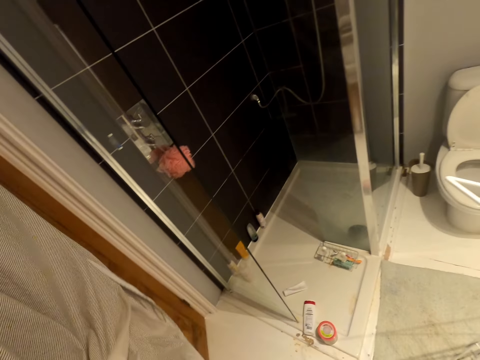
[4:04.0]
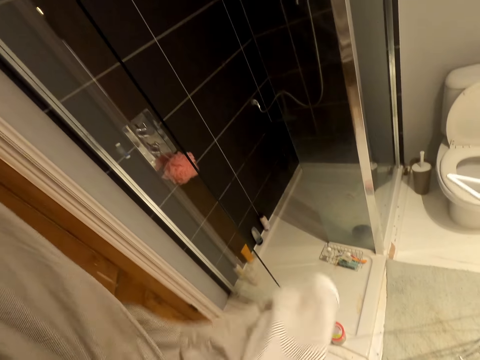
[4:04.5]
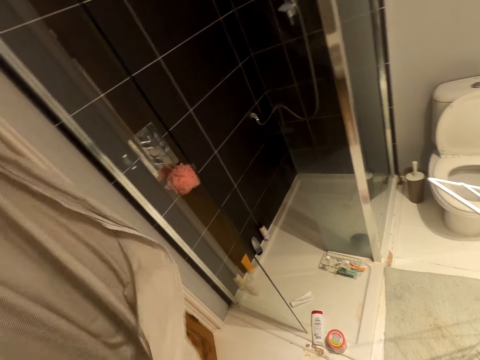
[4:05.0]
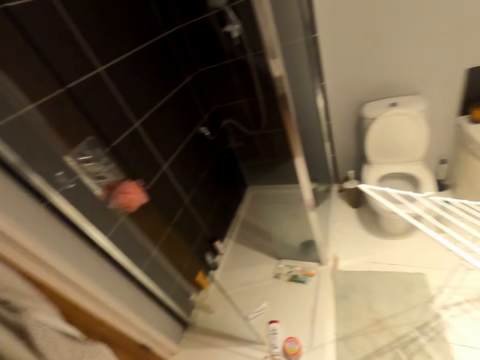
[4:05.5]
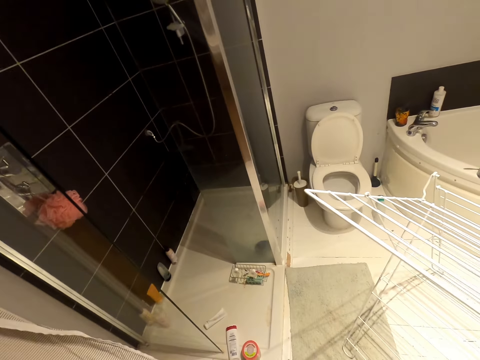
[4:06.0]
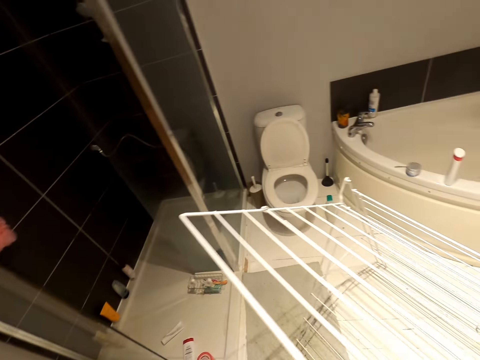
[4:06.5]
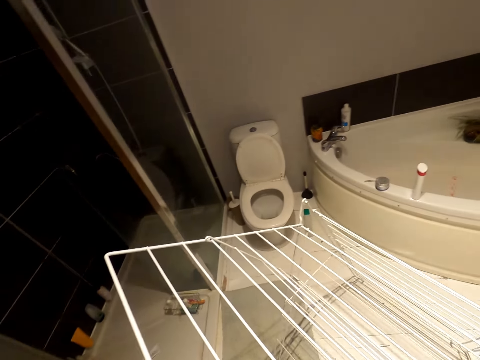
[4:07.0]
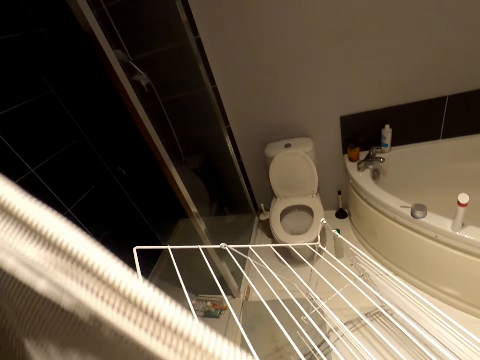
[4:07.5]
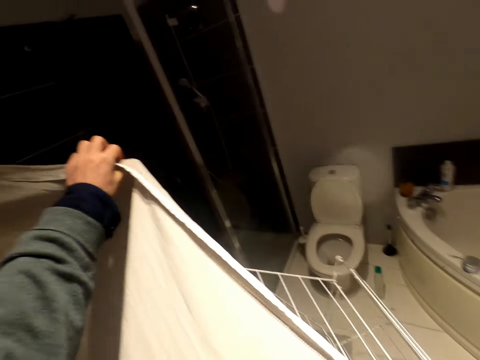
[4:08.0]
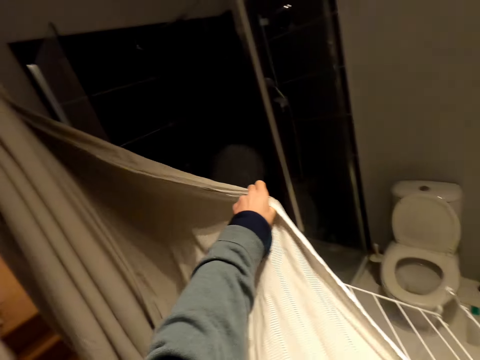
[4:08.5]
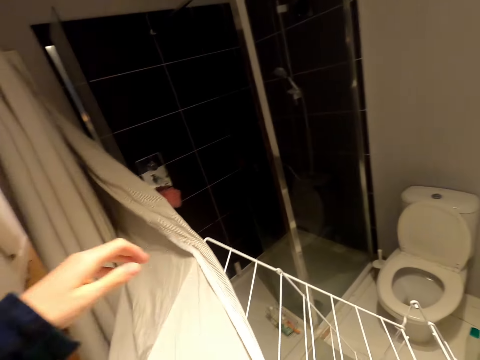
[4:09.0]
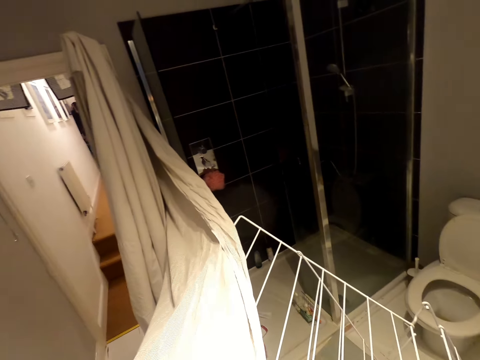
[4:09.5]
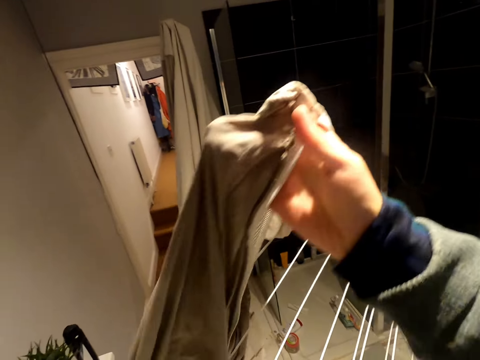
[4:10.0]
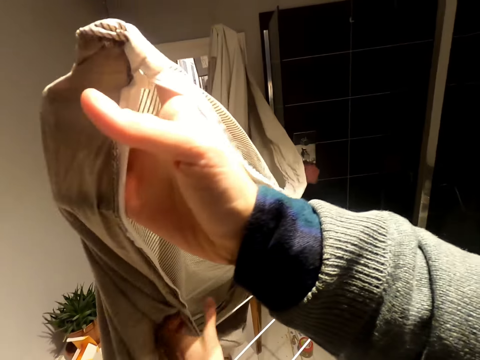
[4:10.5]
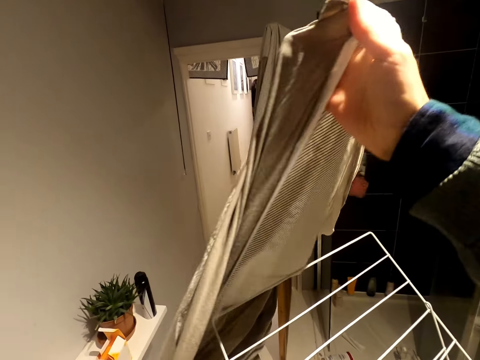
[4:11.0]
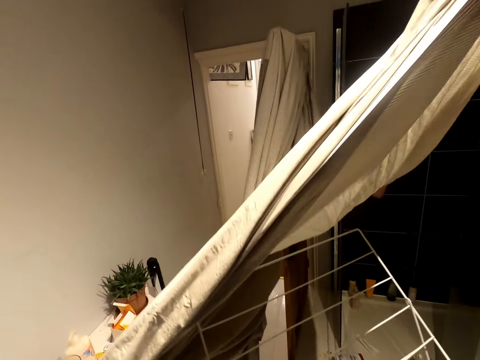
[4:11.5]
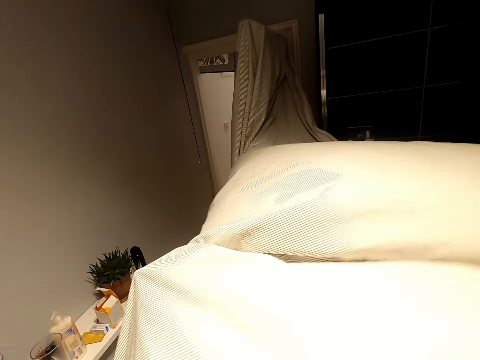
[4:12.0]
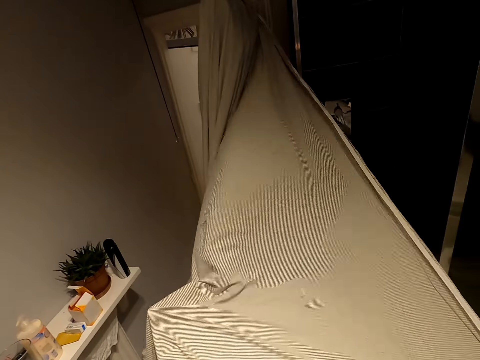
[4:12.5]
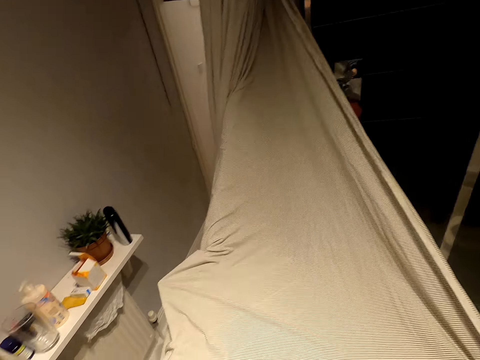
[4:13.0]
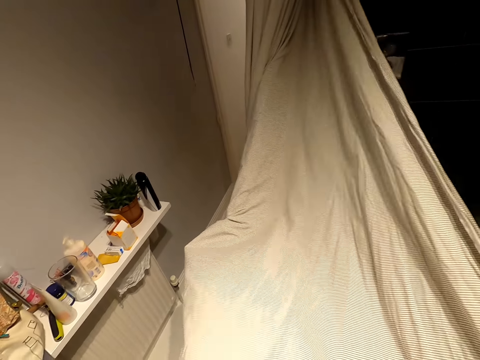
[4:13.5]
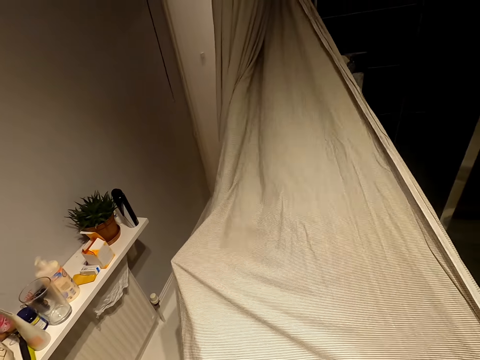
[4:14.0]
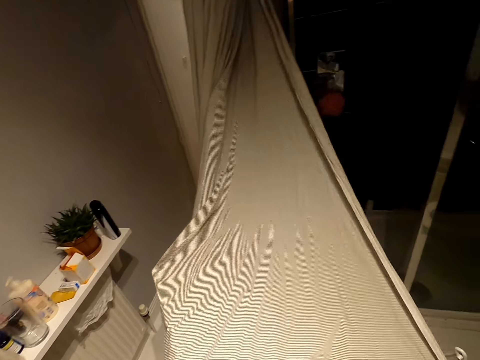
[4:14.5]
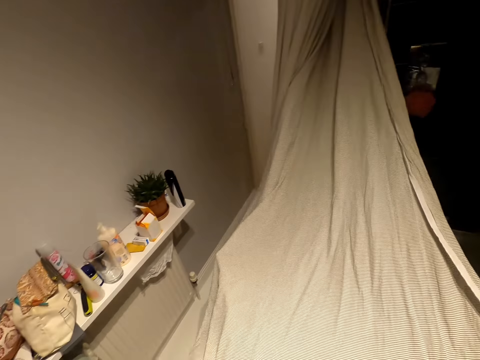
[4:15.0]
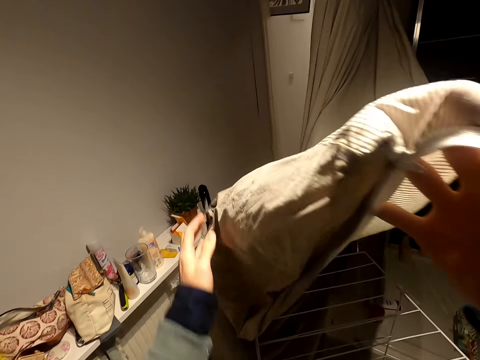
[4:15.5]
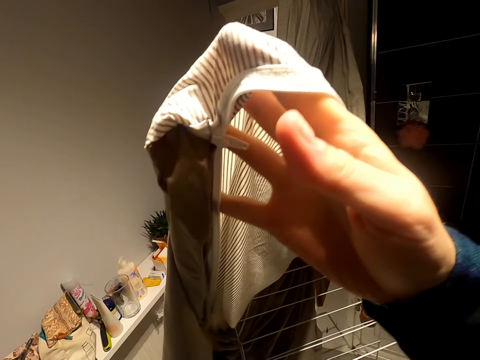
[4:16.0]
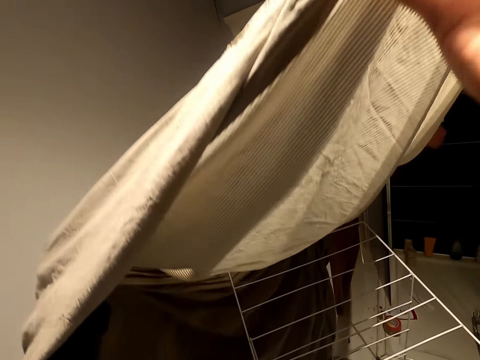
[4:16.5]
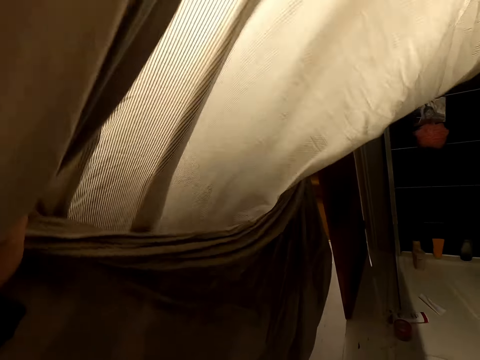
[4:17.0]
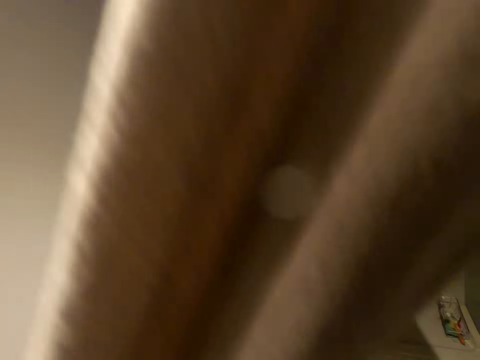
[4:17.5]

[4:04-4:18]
The camera wearer hangs the bedsheet on the portable hanging line.

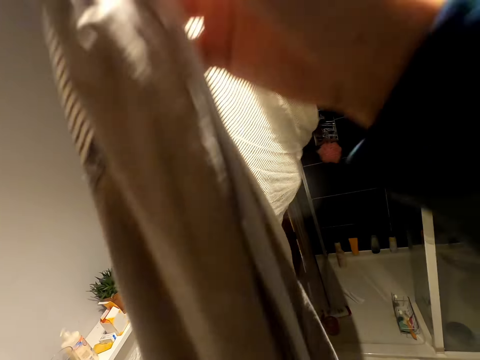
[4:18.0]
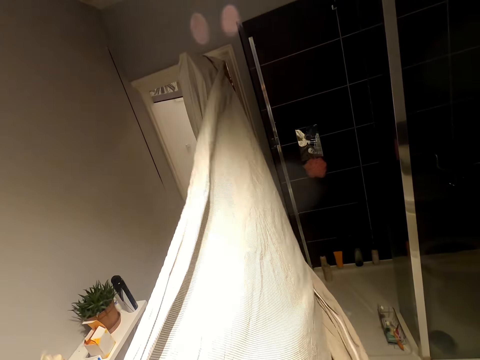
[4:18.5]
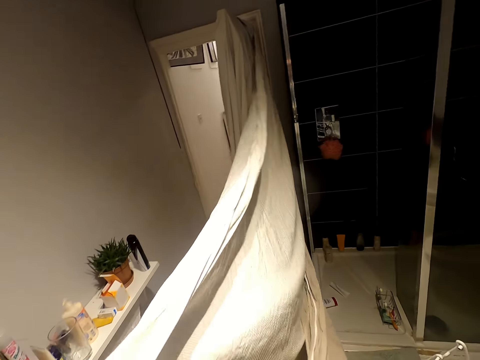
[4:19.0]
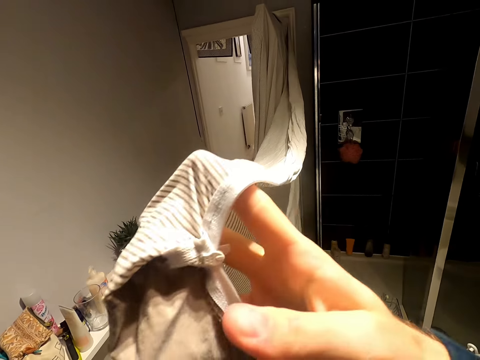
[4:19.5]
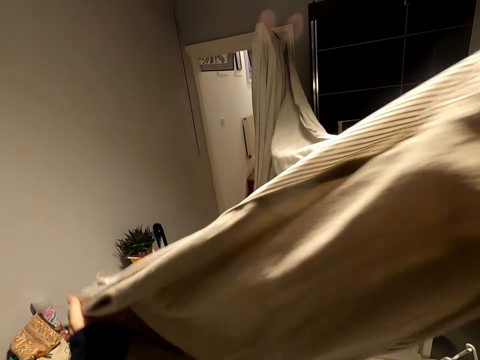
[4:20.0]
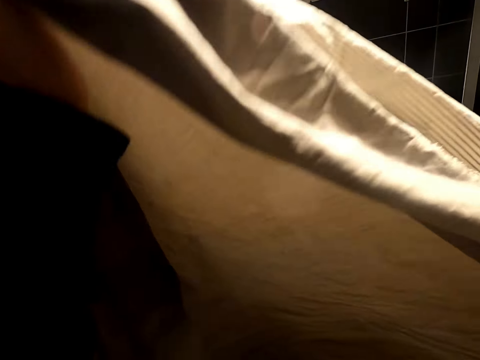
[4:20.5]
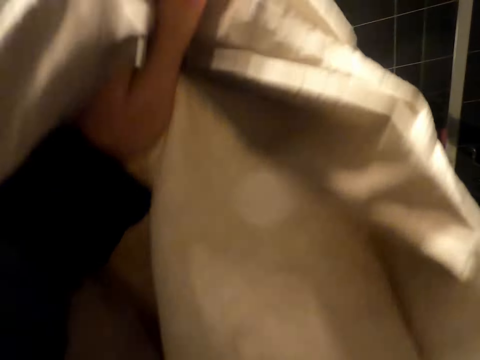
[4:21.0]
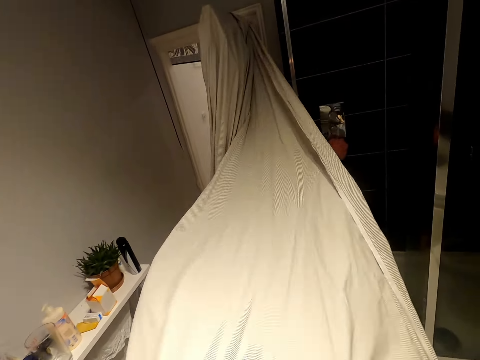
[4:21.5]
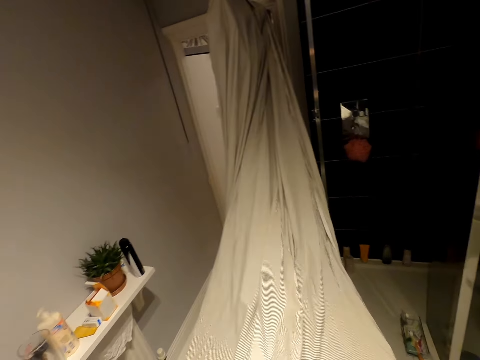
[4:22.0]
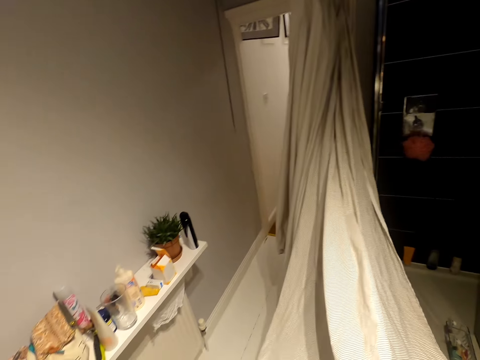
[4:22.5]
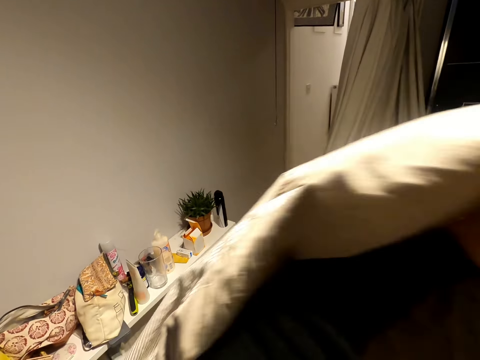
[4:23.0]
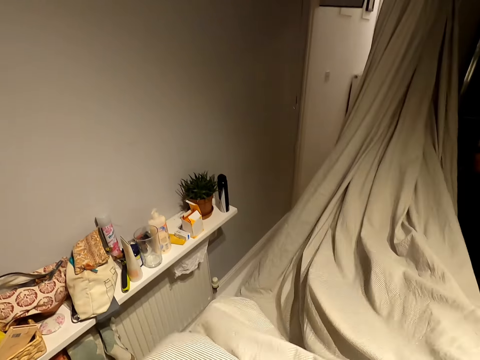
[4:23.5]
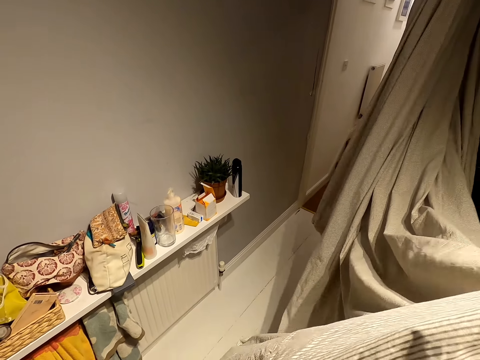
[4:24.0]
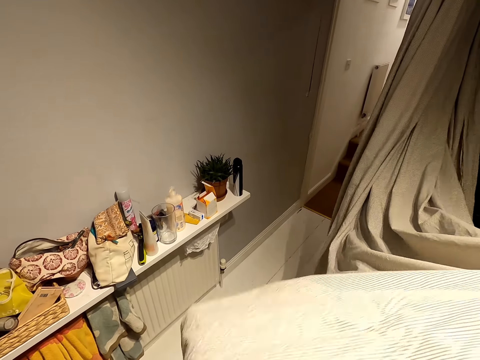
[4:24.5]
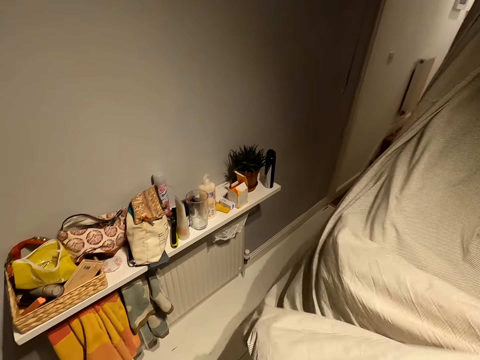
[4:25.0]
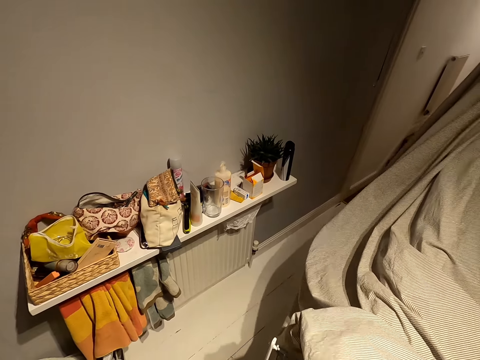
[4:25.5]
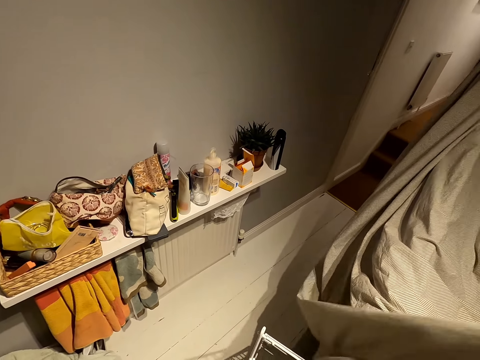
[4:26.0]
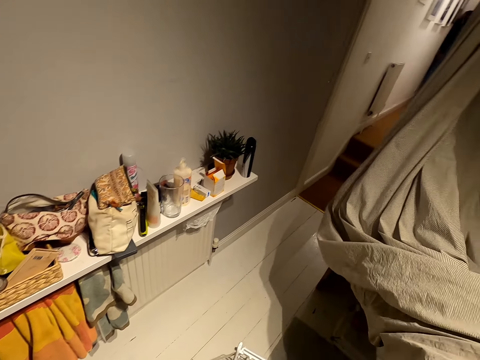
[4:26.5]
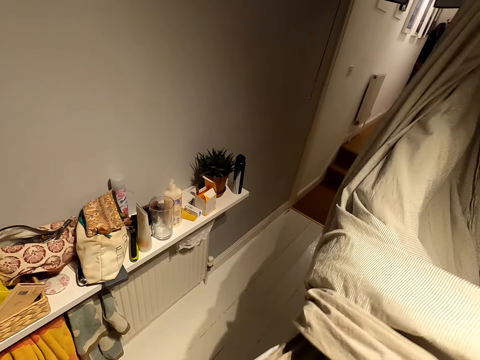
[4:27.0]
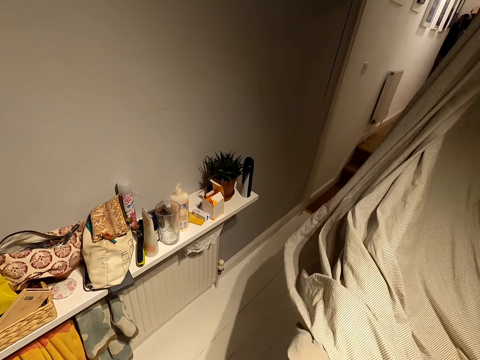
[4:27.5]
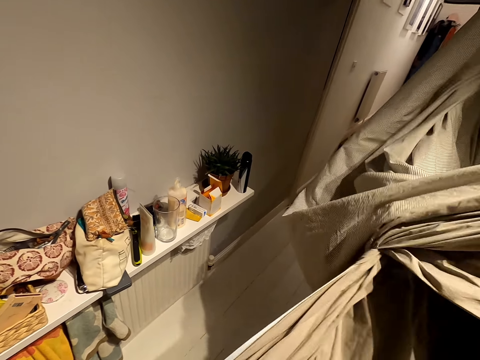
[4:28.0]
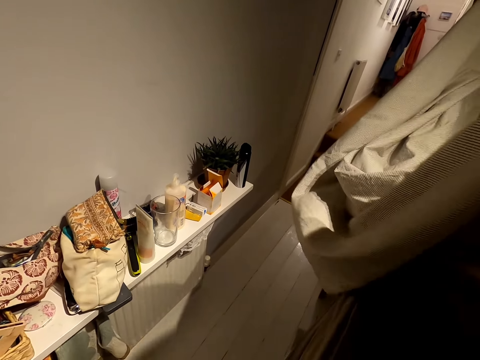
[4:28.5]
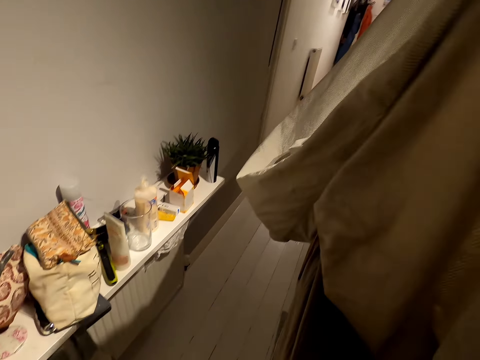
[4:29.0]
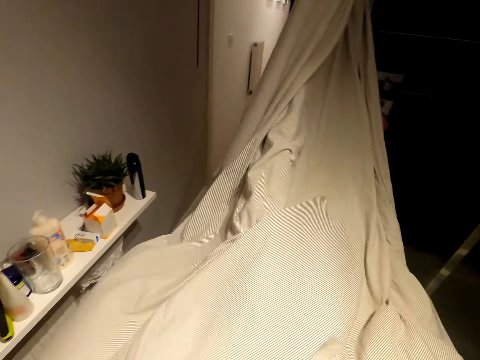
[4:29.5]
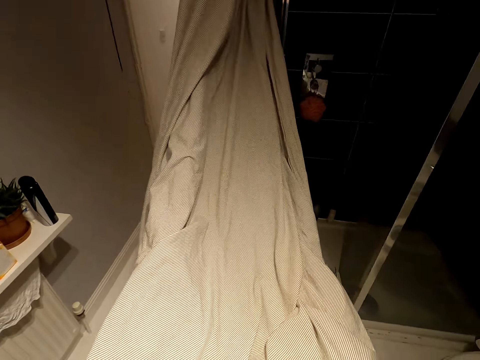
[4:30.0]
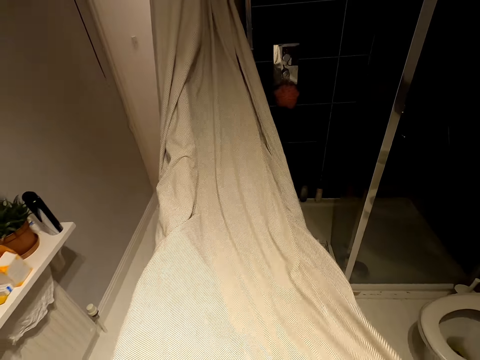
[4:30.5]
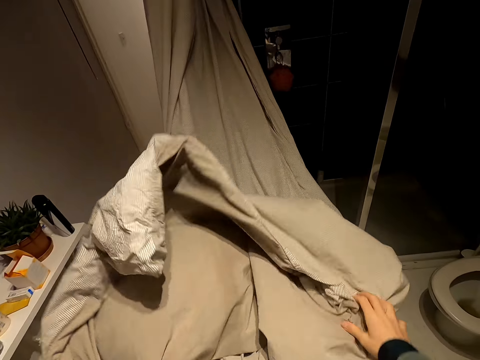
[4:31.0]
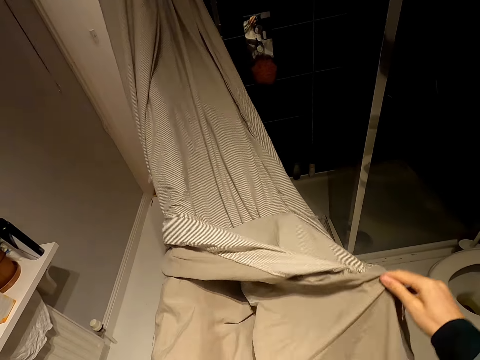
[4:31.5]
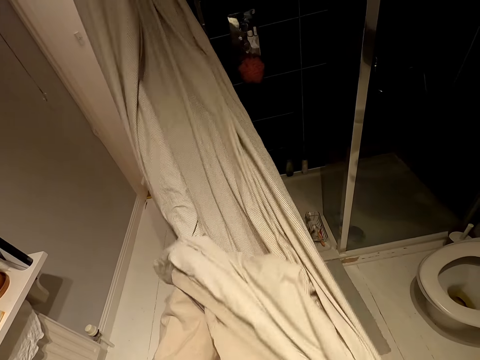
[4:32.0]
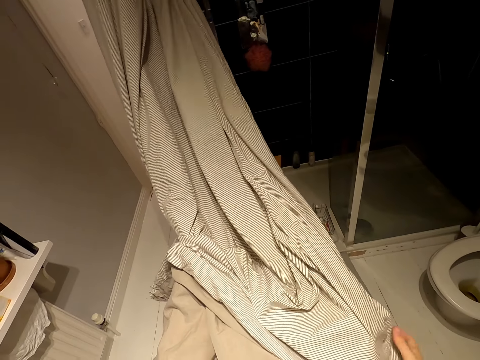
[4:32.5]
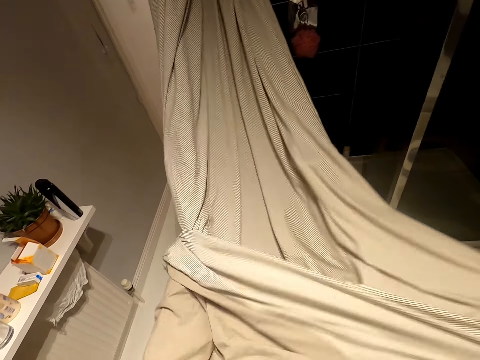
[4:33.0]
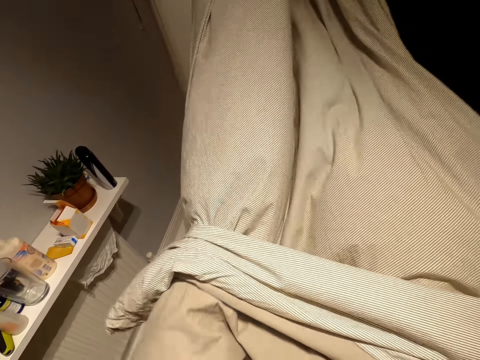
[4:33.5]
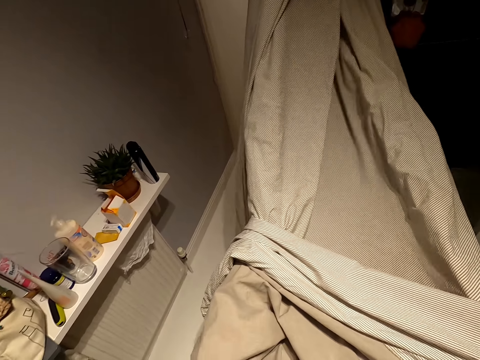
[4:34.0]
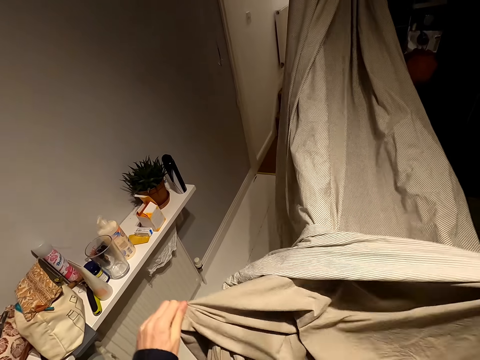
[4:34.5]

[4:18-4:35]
The camera wearer aligns the bedsheet.
